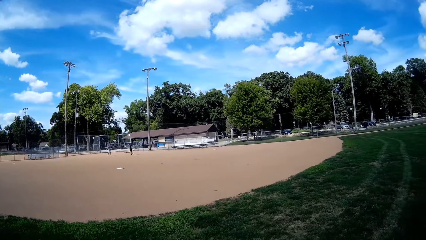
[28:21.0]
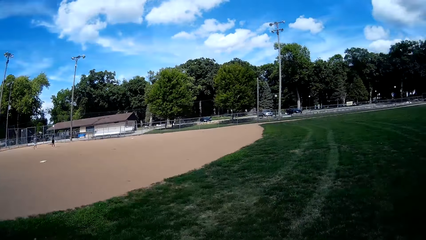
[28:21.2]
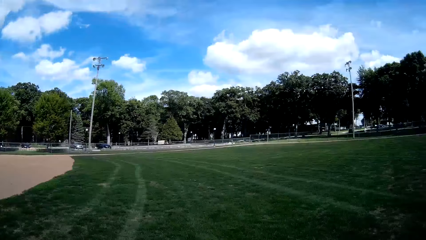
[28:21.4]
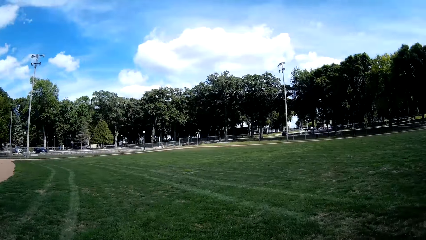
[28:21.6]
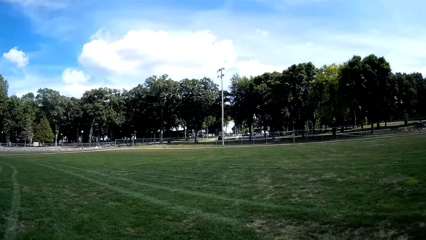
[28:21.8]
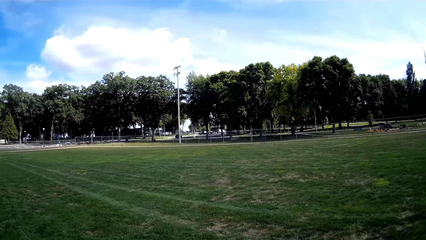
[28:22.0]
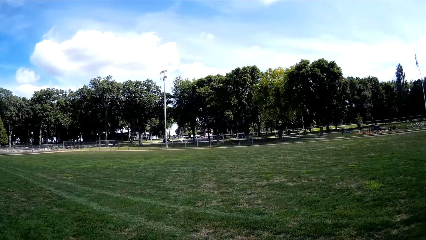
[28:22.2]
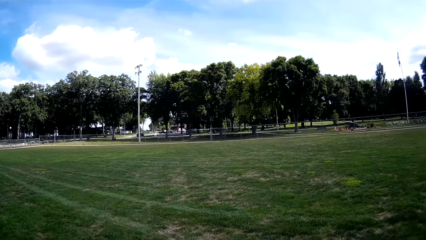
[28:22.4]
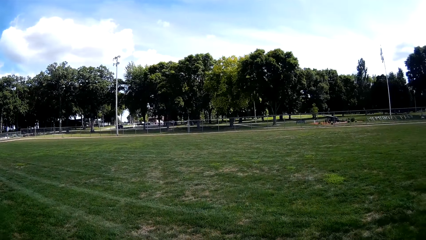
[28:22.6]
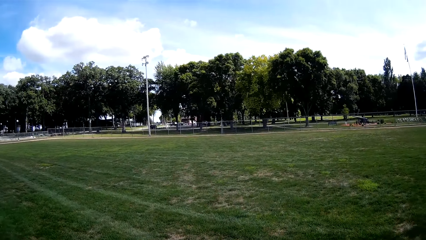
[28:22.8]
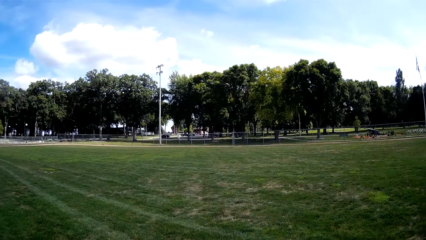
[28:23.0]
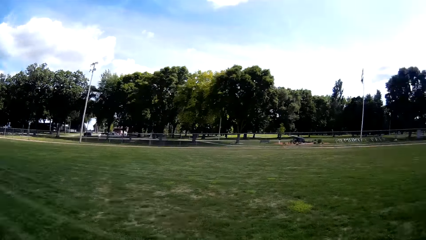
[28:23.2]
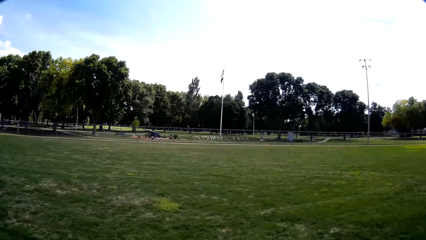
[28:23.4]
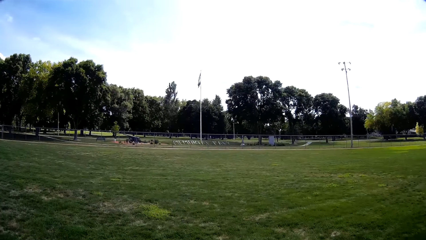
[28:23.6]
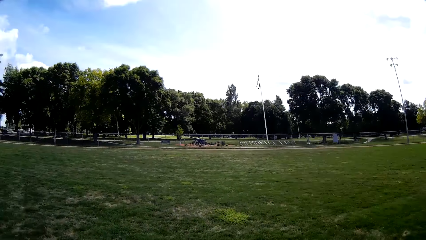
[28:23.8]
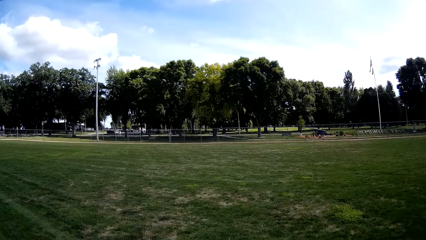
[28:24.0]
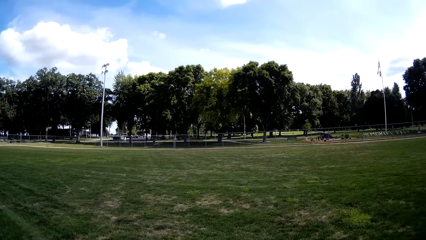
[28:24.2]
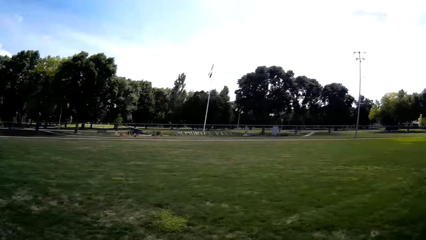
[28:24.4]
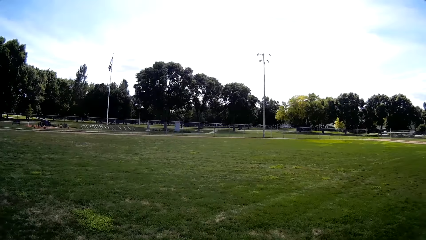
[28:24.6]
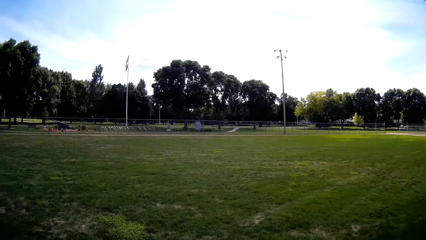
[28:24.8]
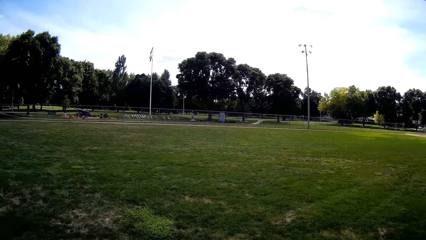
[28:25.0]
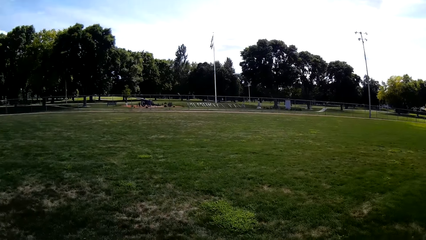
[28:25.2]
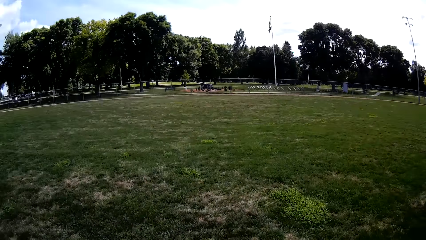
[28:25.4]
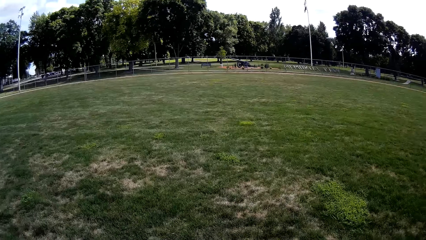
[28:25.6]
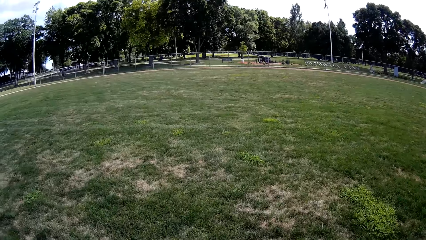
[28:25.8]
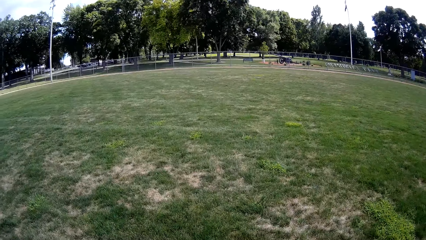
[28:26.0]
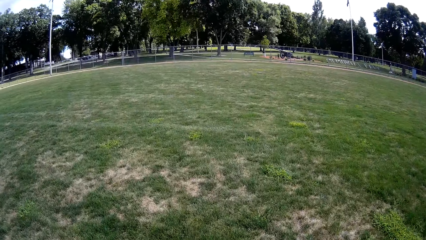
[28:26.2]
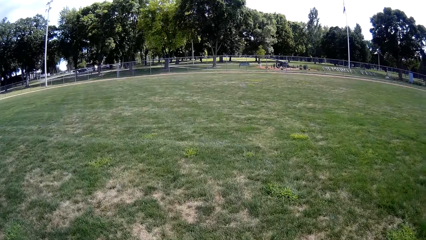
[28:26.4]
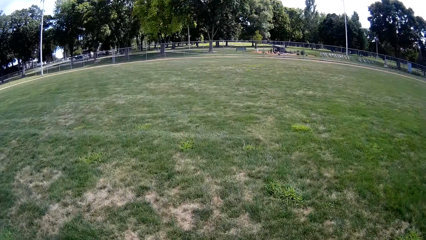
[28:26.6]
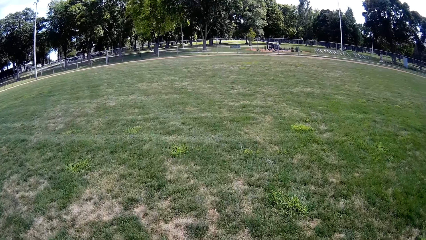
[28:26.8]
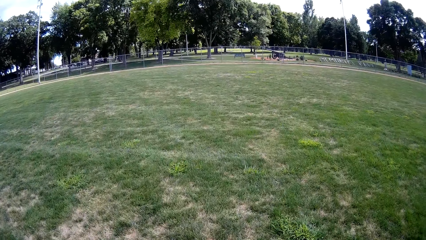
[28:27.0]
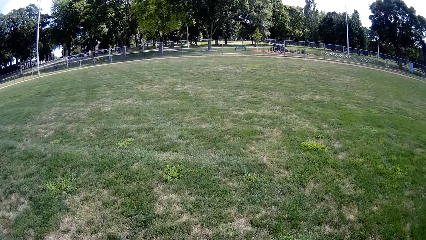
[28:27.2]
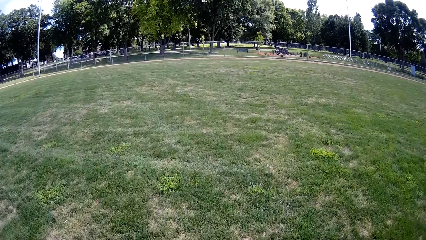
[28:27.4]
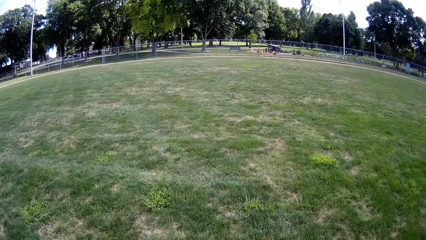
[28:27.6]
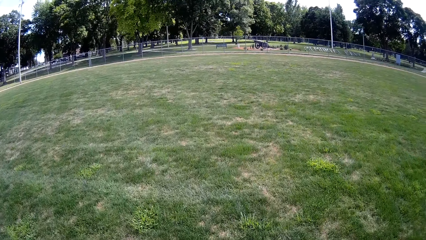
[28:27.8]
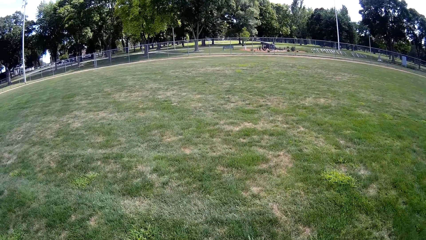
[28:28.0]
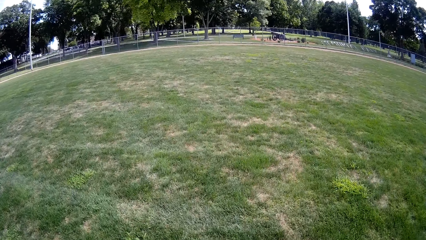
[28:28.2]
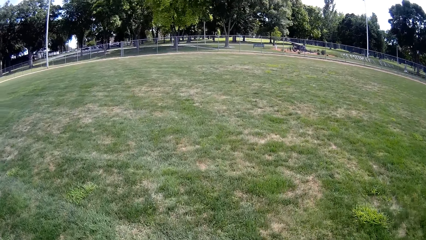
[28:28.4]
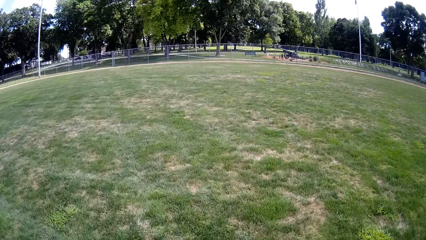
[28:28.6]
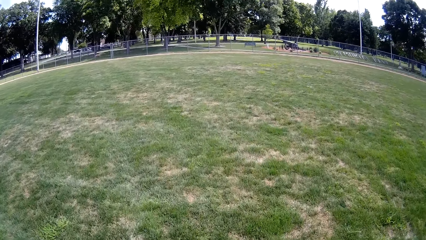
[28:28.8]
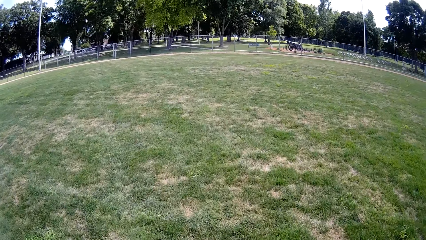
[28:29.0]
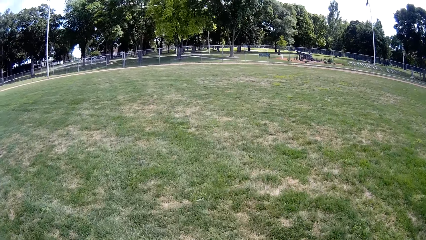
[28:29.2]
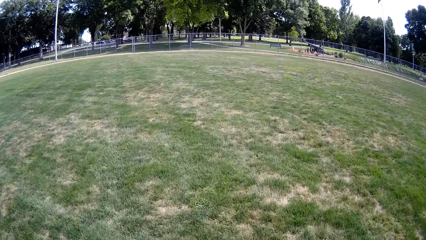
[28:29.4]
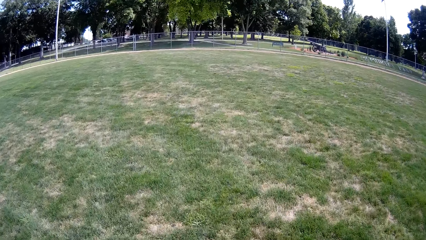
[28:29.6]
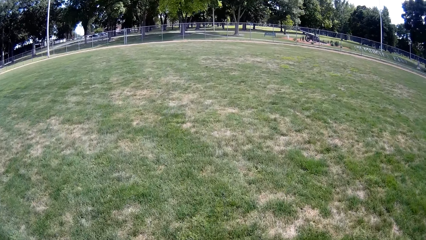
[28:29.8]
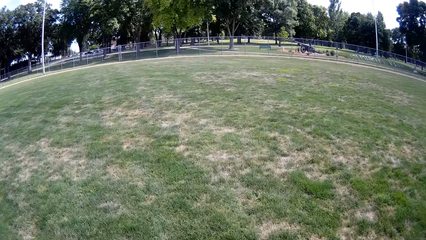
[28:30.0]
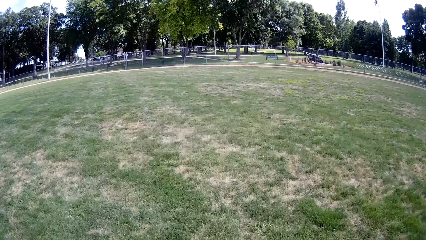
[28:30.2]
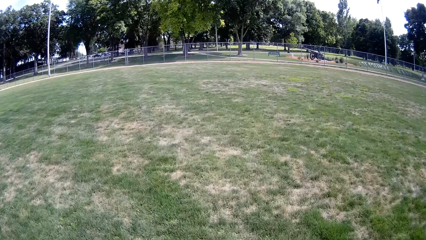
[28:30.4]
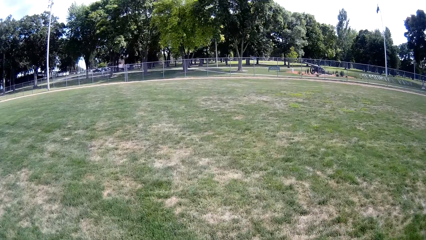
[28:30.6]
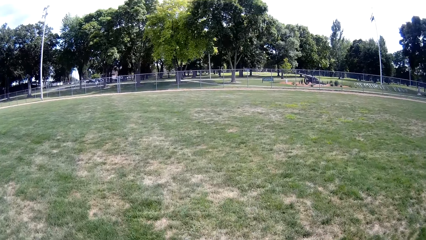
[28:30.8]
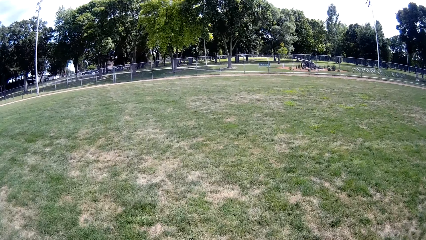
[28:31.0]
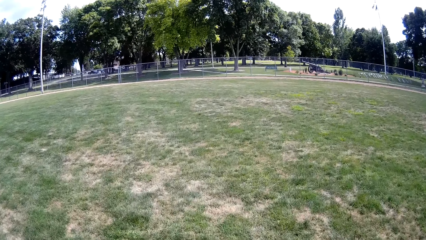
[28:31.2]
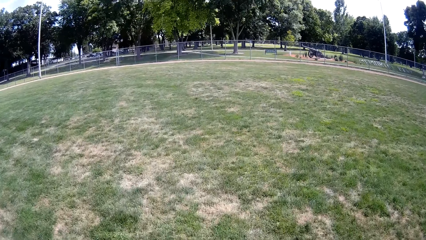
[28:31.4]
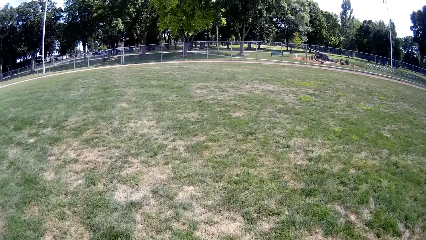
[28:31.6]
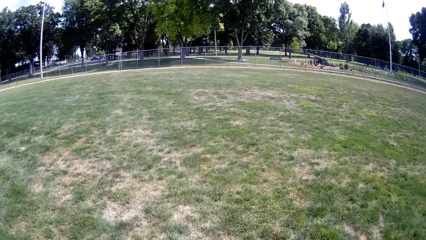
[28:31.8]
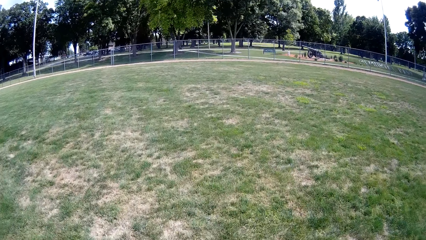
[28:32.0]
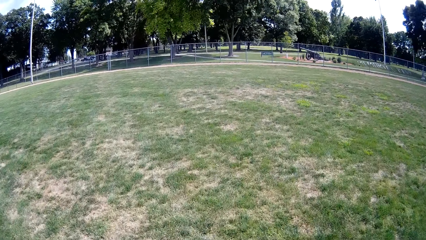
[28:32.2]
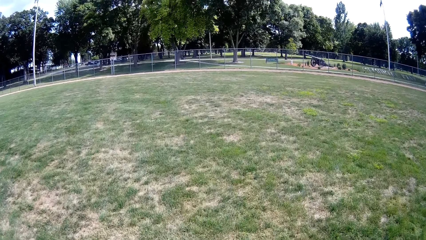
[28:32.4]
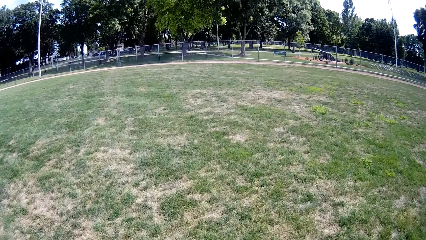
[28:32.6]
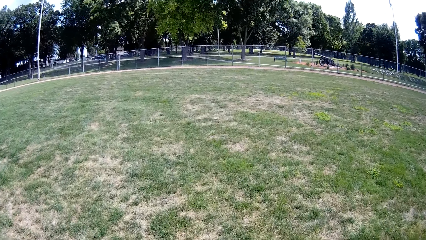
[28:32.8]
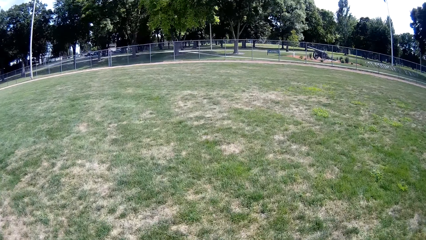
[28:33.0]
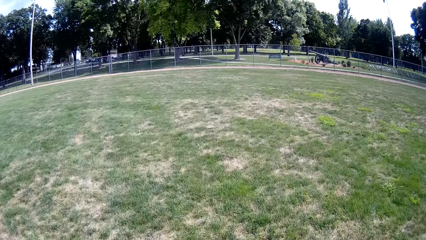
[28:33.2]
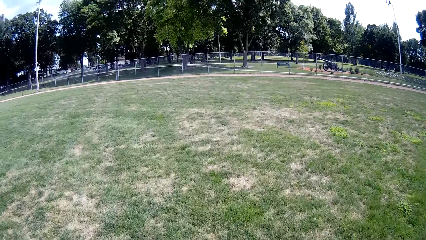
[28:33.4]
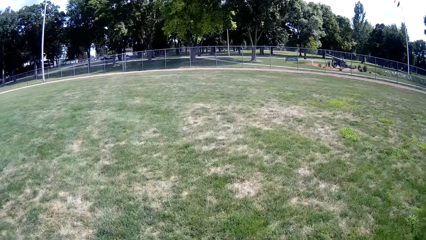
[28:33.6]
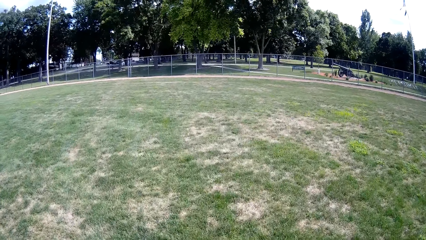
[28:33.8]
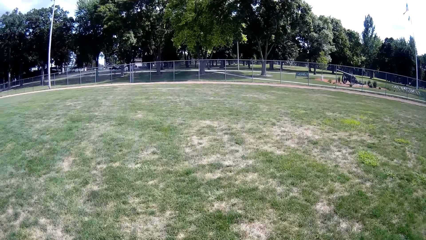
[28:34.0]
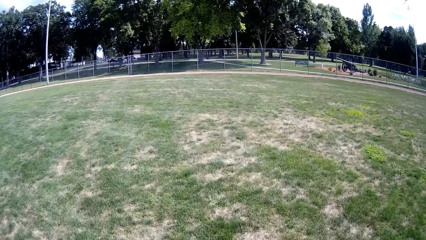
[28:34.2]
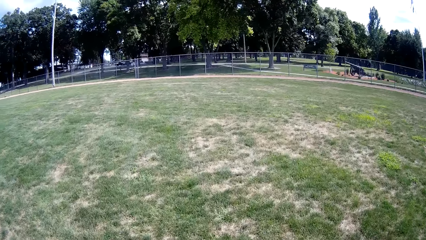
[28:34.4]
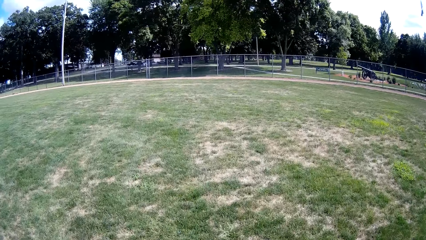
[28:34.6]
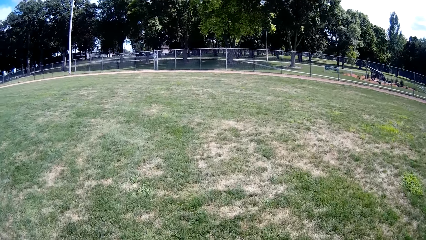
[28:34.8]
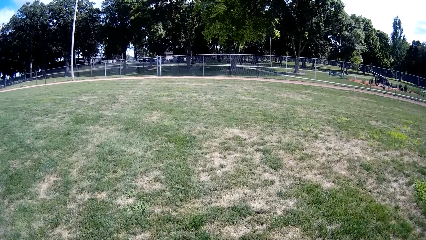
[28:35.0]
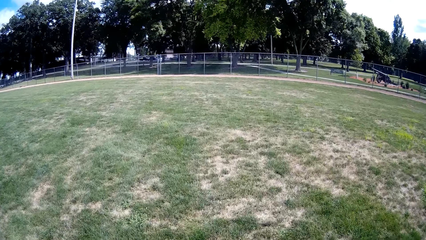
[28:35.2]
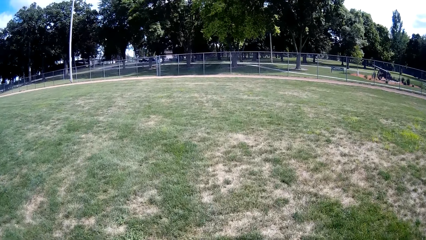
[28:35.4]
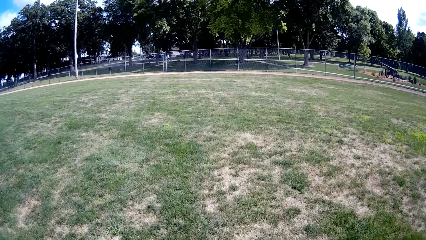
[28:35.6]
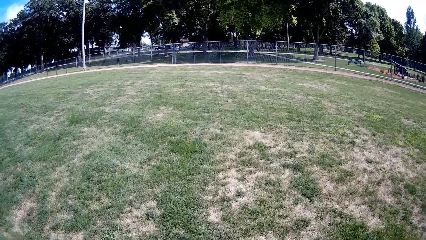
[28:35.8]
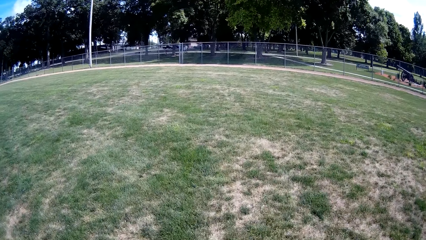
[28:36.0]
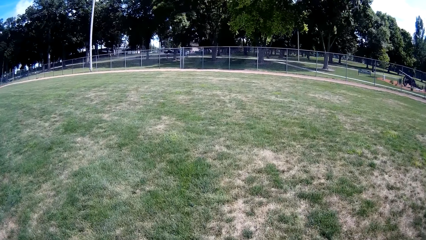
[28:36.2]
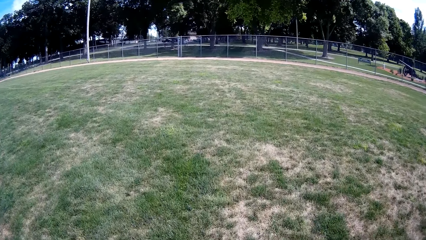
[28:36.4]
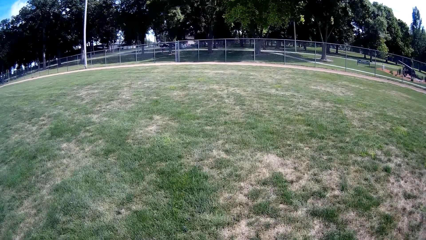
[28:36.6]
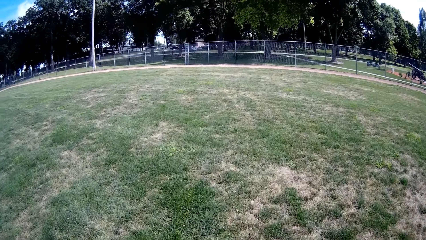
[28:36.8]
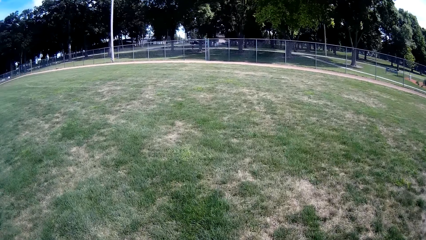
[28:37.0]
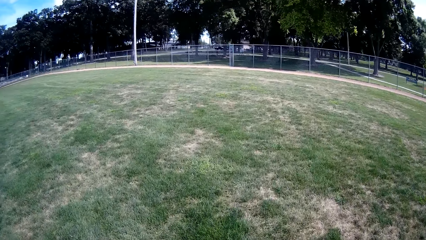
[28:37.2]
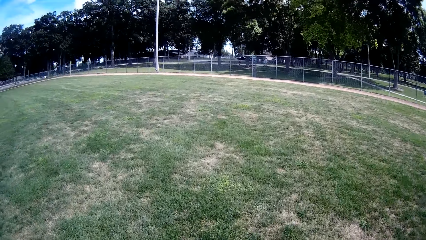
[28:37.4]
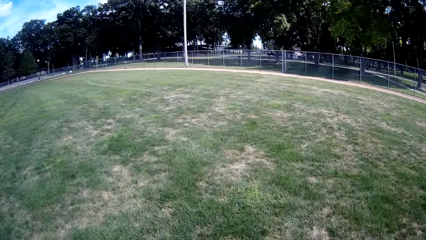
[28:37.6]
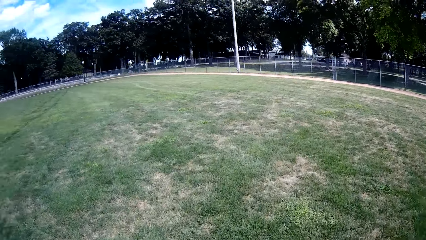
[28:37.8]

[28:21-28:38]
The camera wearer turns around. They continue walking towards the fence.
